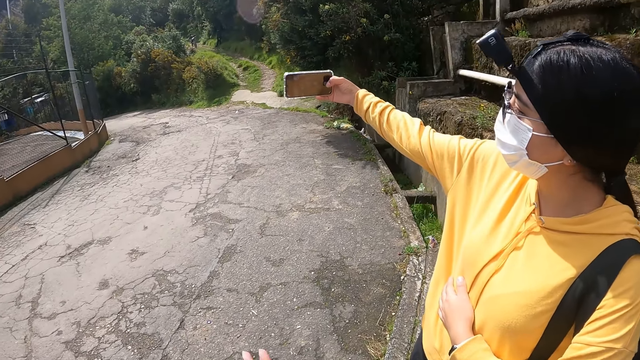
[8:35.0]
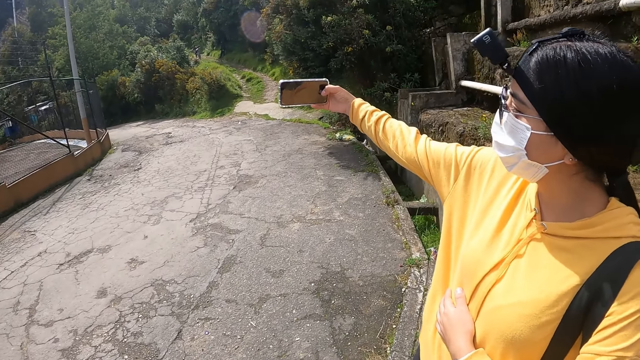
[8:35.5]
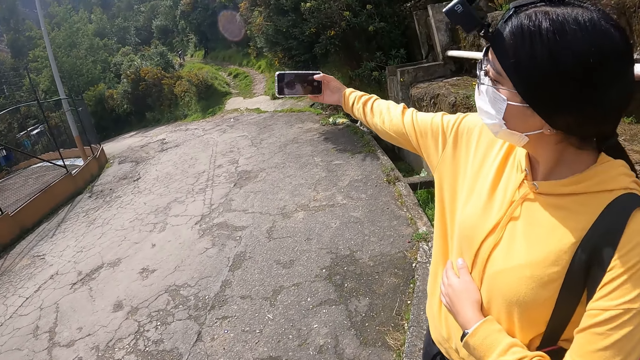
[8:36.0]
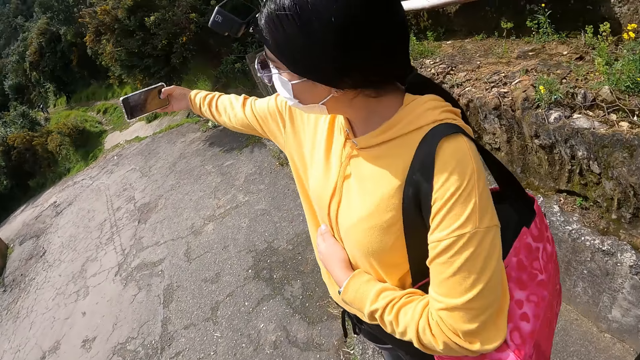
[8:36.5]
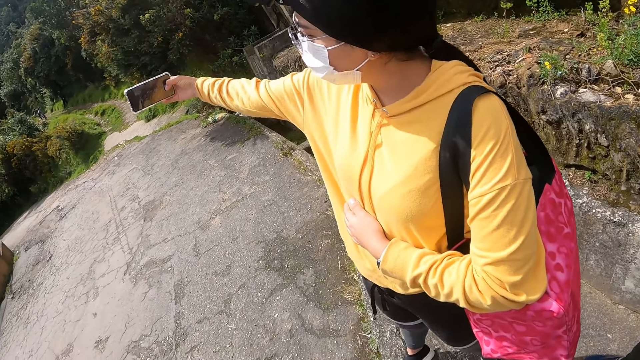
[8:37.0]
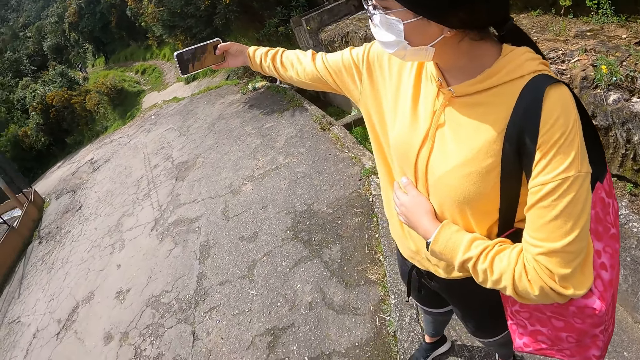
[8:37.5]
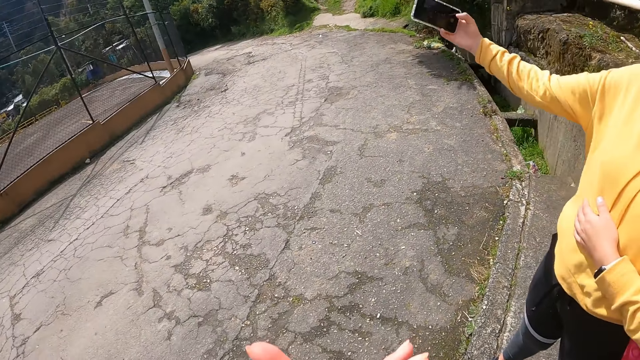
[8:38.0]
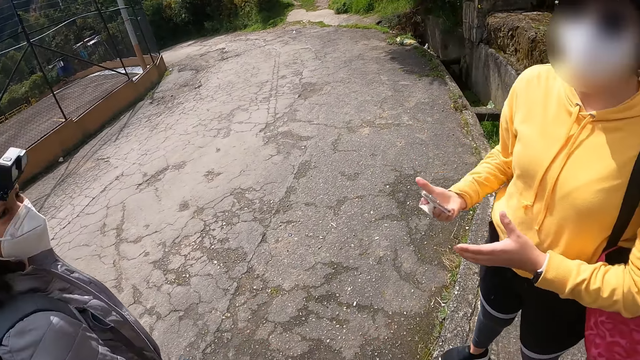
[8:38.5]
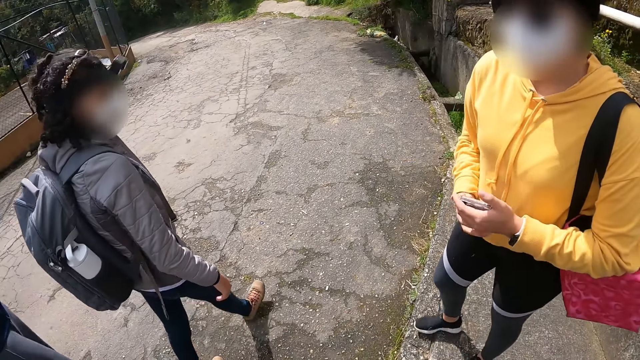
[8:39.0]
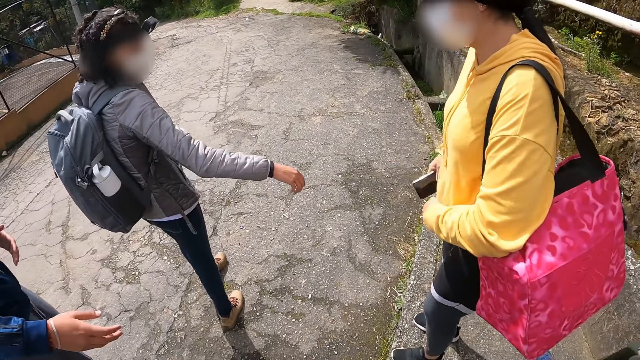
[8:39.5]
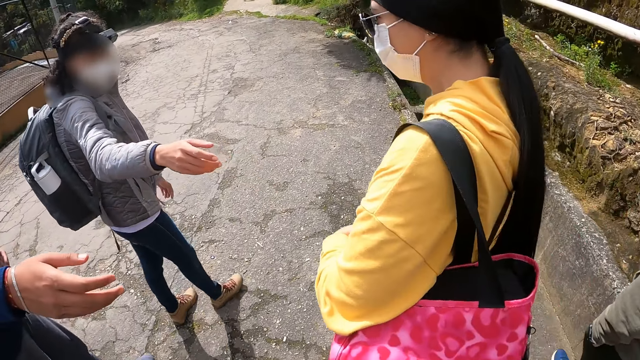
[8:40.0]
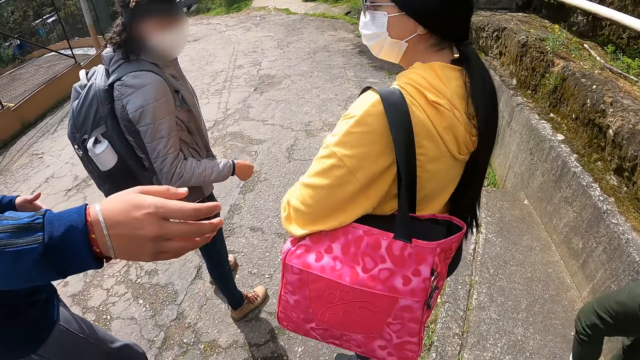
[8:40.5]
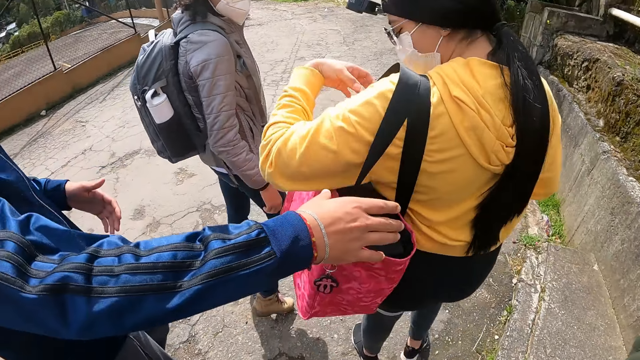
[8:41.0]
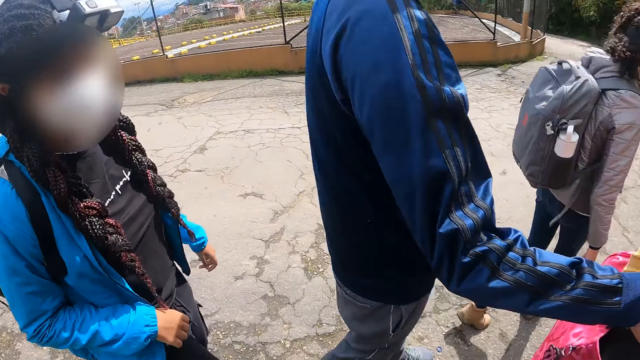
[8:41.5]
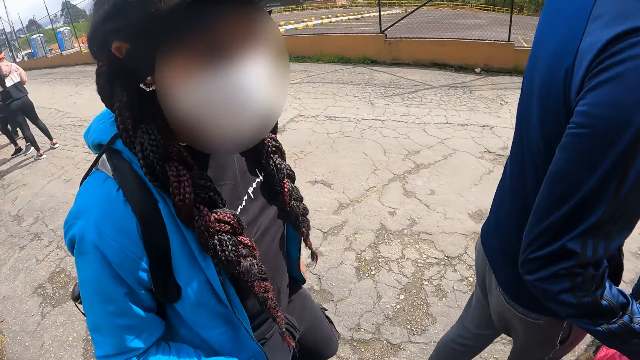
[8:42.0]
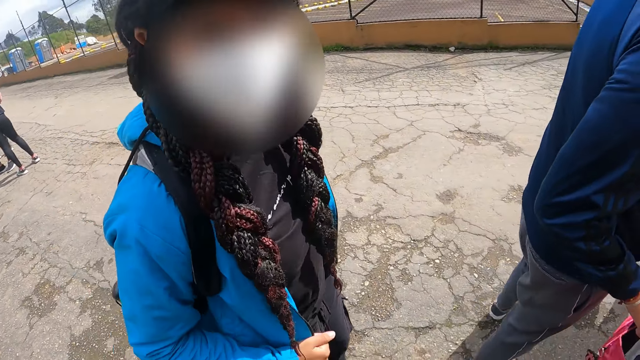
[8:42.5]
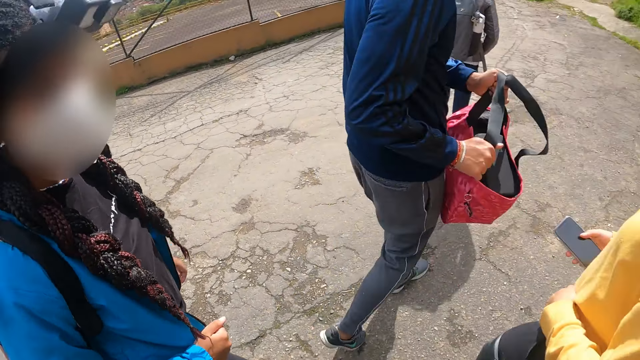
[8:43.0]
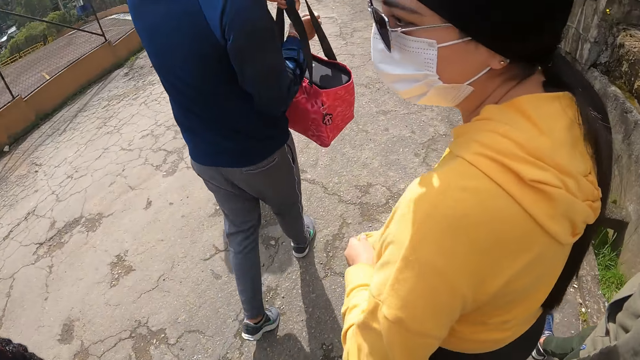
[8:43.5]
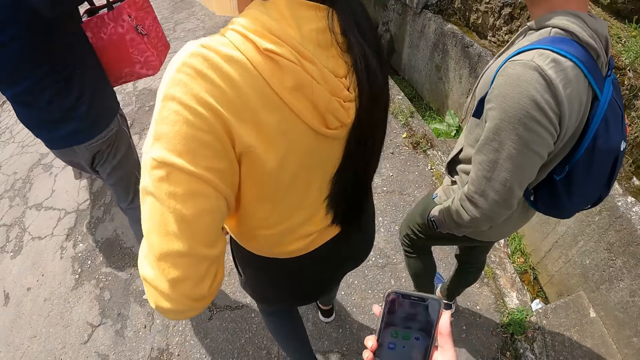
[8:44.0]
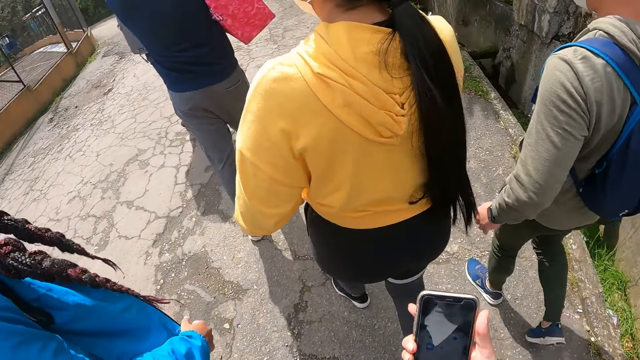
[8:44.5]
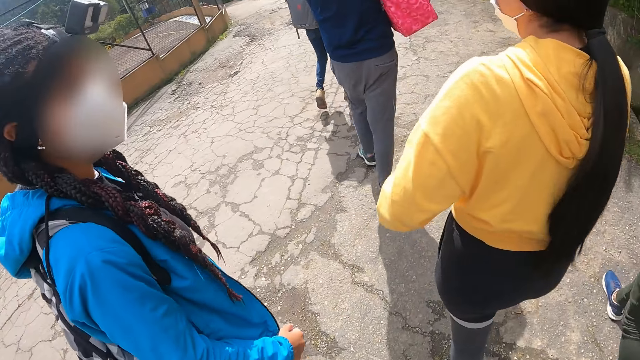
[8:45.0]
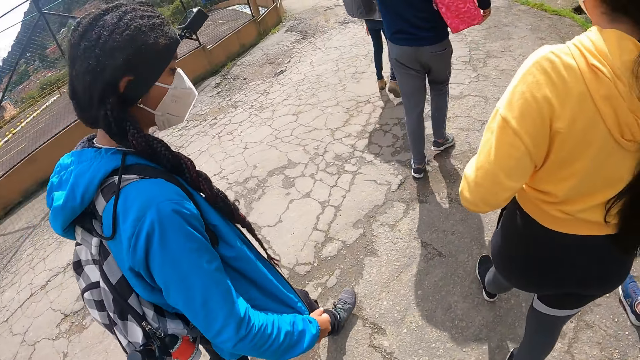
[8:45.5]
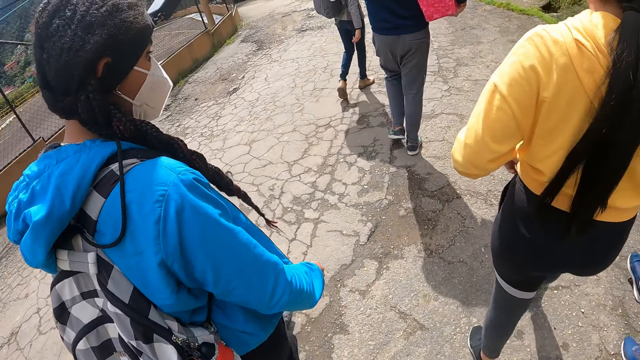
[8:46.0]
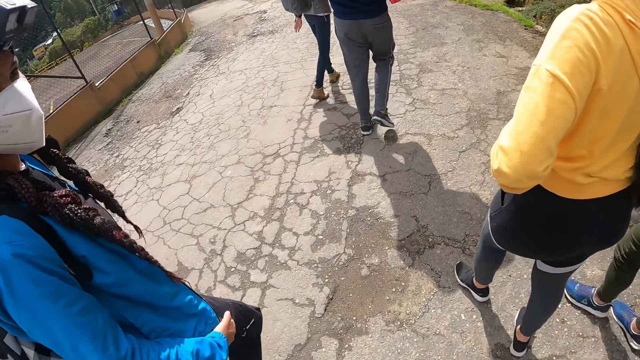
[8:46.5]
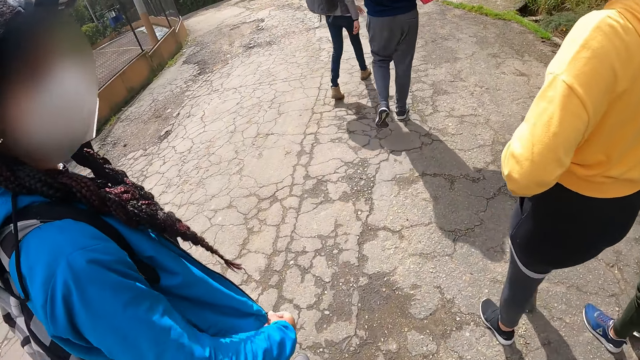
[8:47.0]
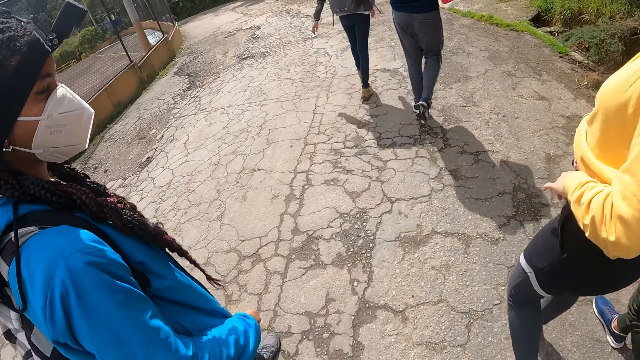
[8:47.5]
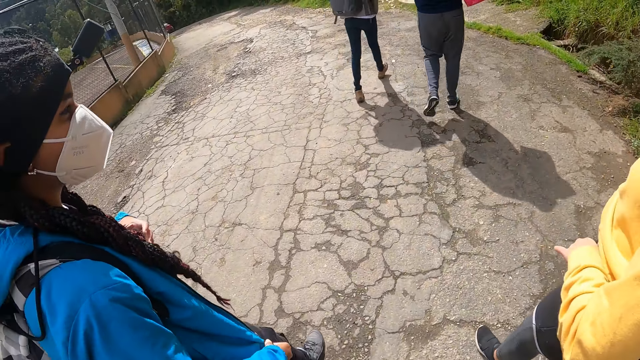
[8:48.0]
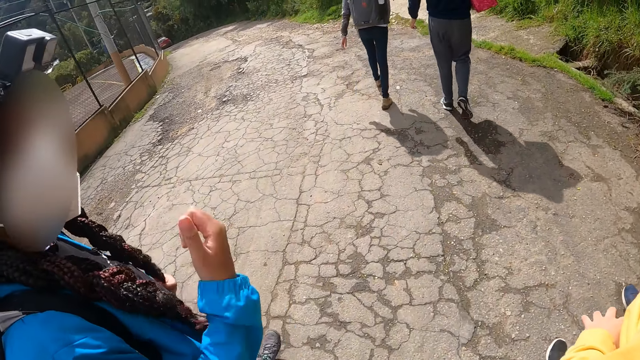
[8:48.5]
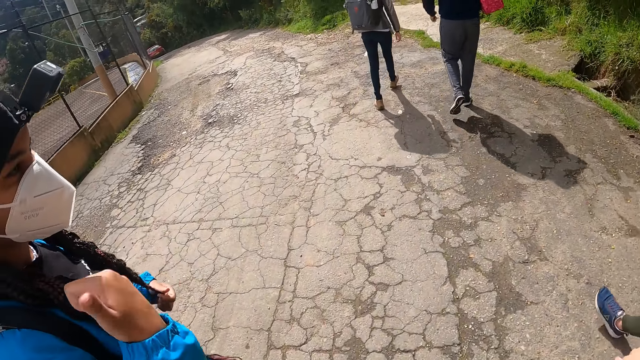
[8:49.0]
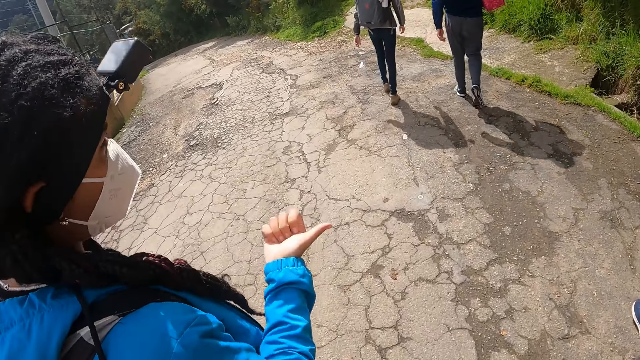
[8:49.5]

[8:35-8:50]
A lady takes a selfie with the camera wearer. The camera wearer walks on the road. Another lady gives a bag to a man with her left hand. The camera wearer looks around. They walk along a pathway with a group of people. They hold a phone. They interact with another lady.

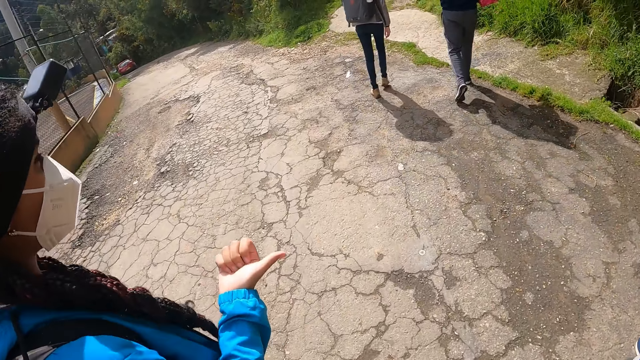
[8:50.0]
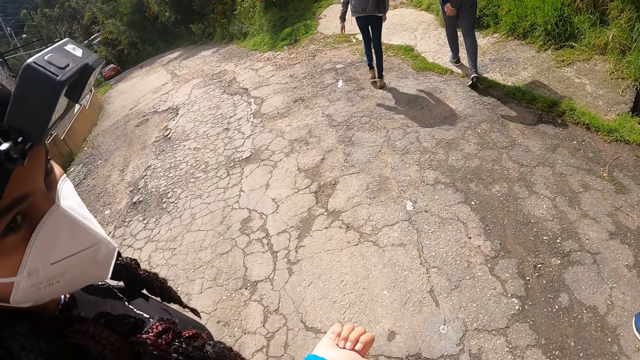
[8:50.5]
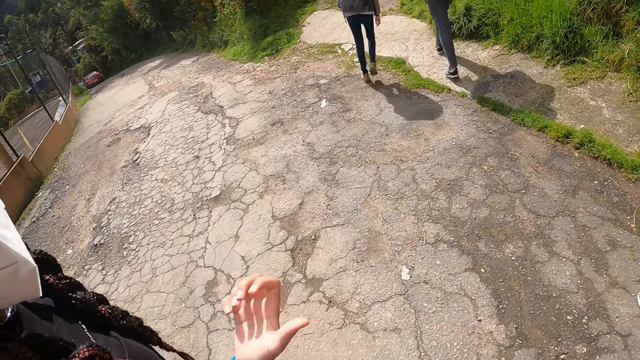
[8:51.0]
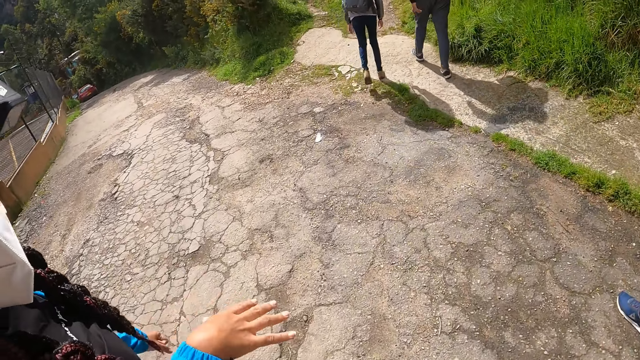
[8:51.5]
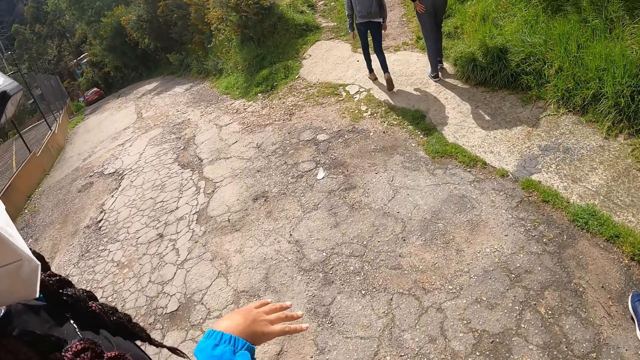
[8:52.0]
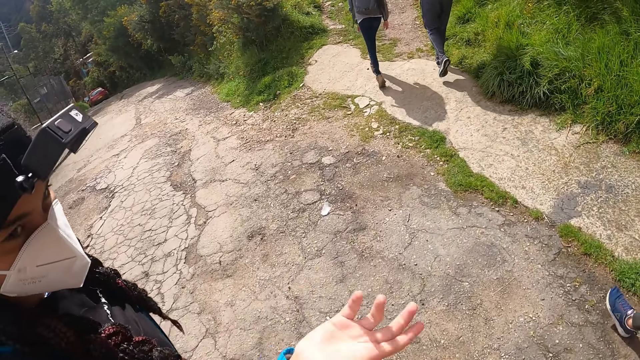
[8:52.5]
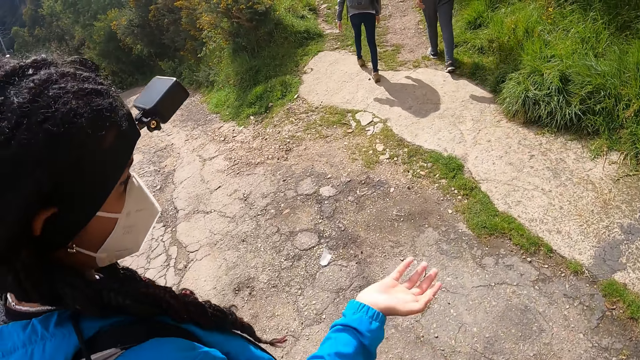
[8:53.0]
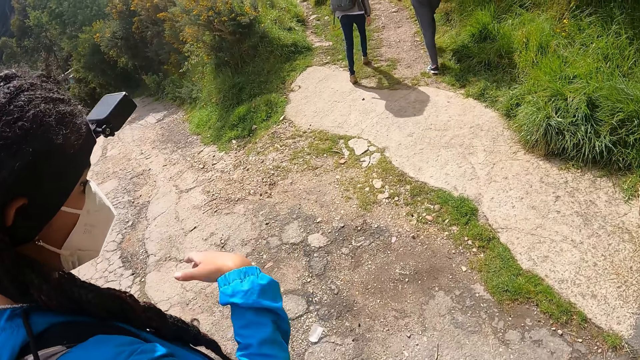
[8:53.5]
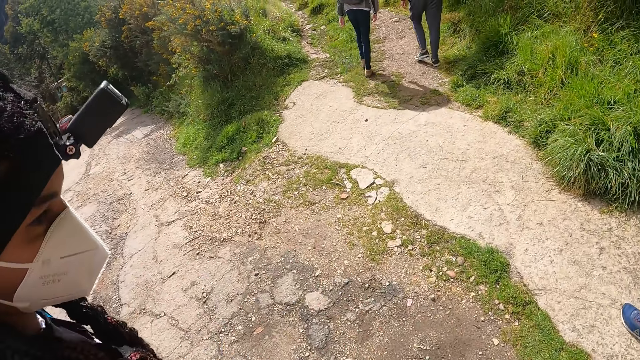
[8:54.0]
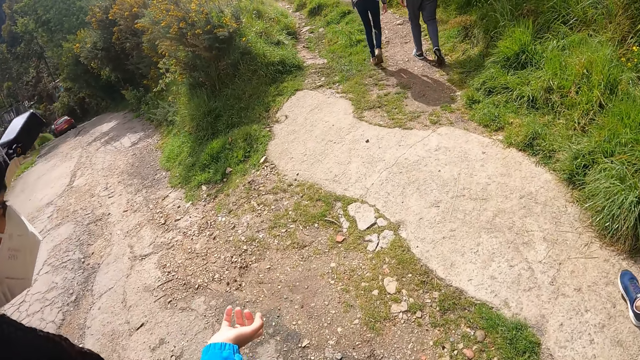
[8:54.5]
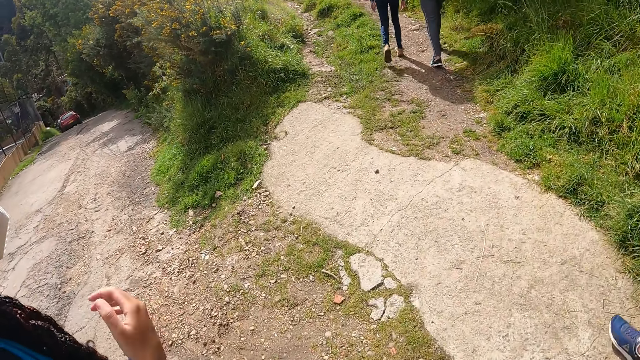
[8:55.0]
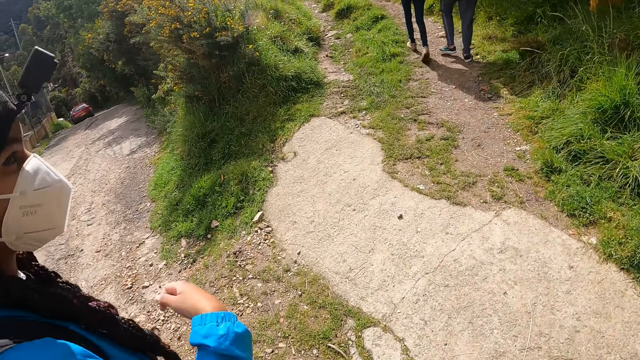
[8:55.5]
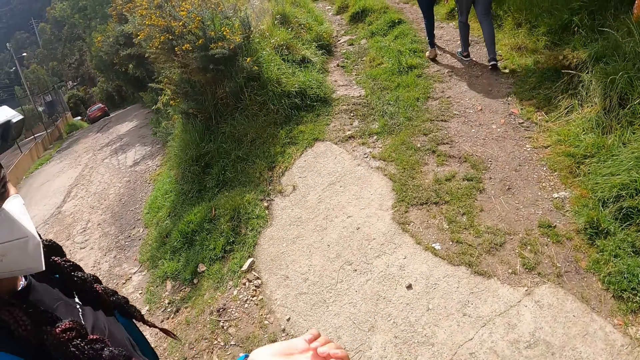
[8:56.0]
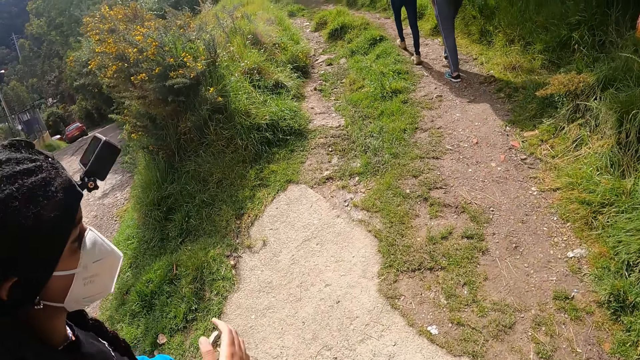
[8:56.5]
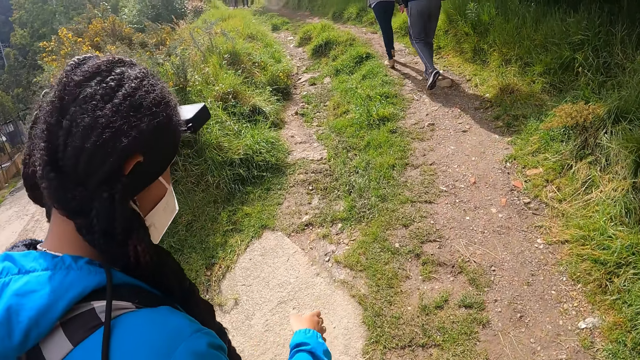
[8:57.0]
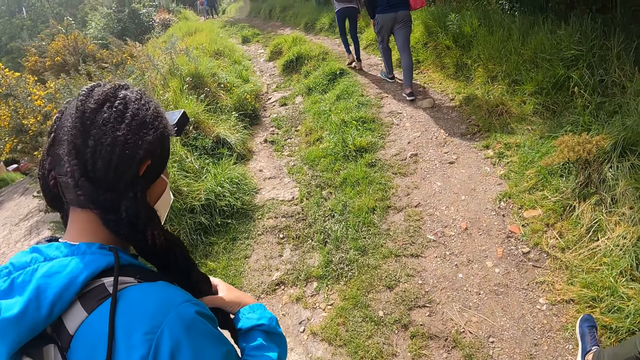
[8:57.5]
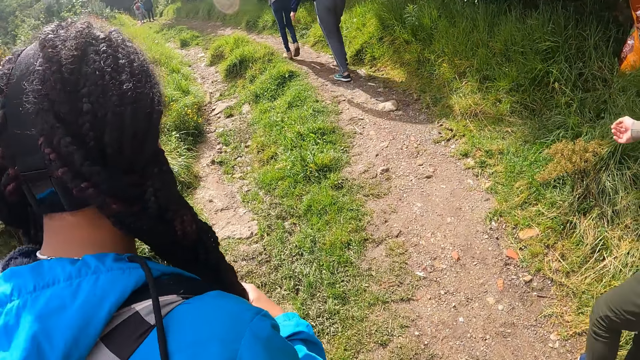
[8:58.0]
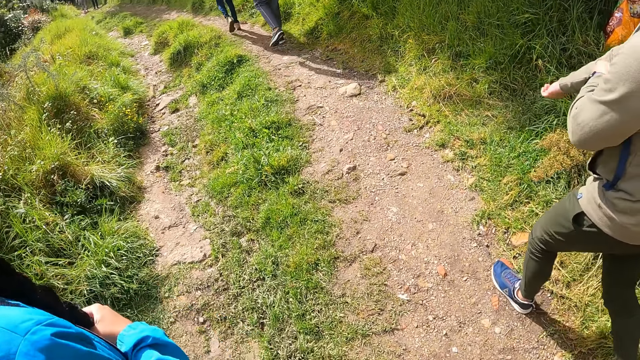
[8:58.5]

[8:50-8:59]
A lady interacts with the camera wearer. The camera wearer walks on the pathway.
